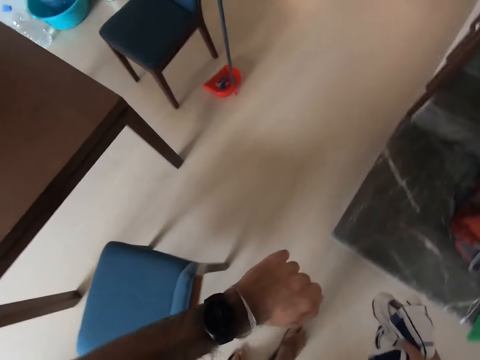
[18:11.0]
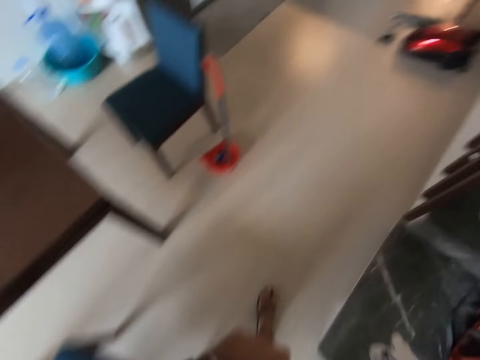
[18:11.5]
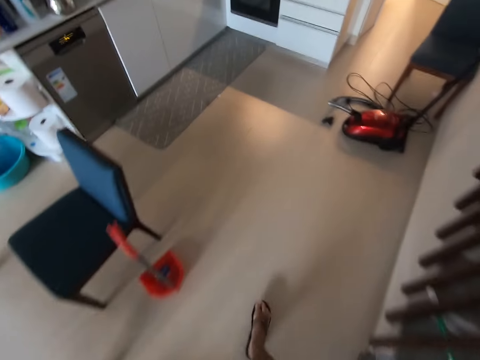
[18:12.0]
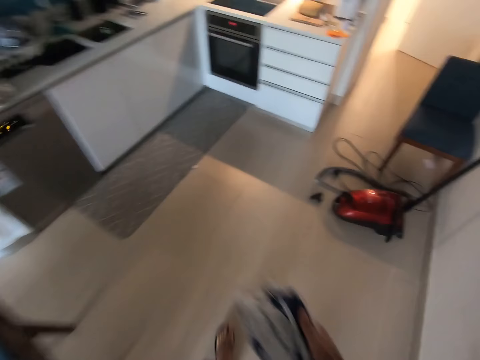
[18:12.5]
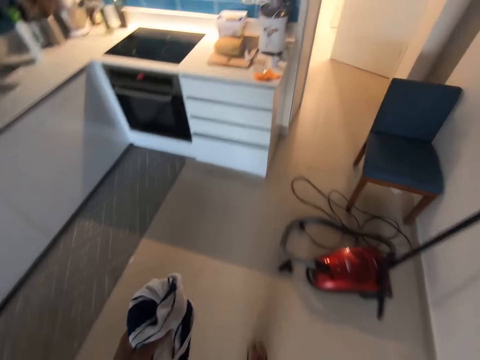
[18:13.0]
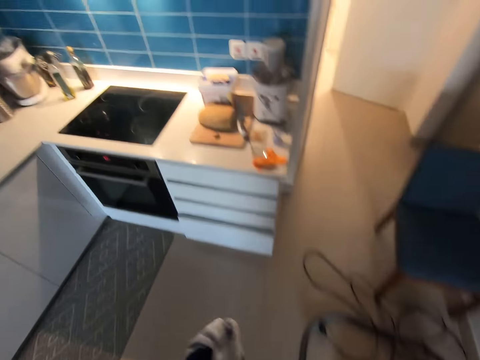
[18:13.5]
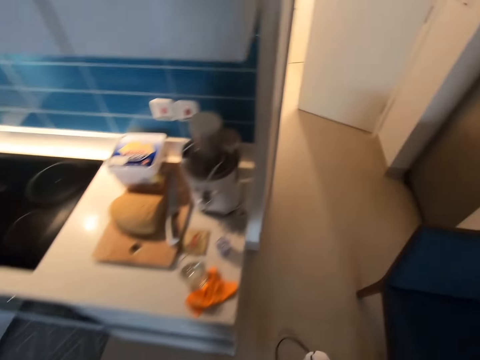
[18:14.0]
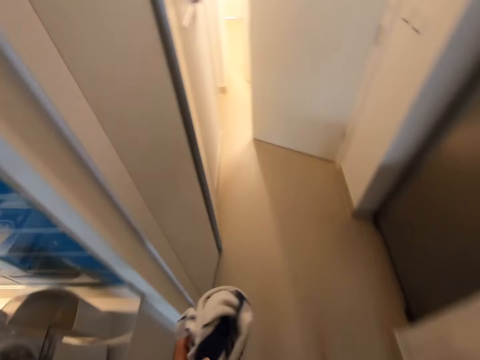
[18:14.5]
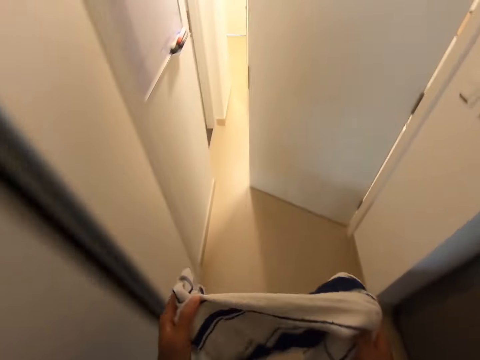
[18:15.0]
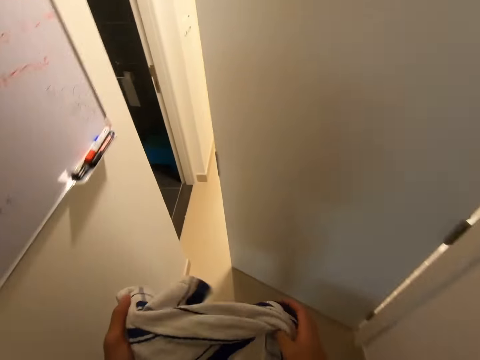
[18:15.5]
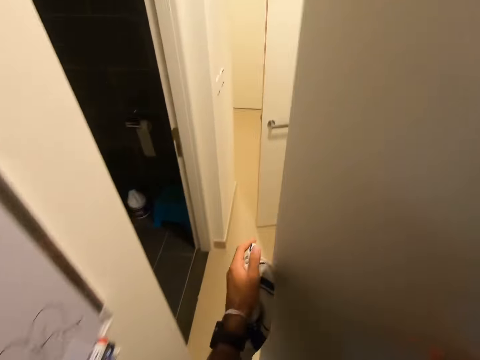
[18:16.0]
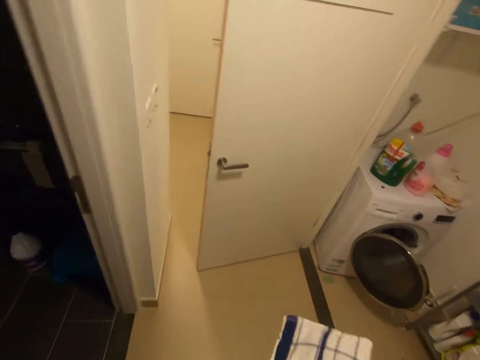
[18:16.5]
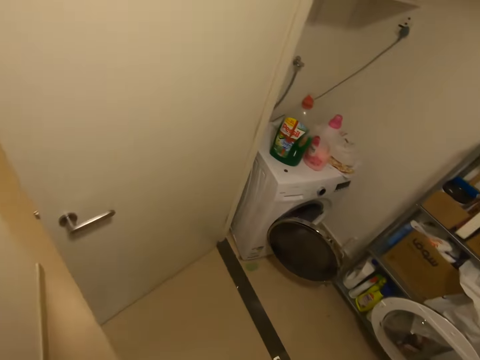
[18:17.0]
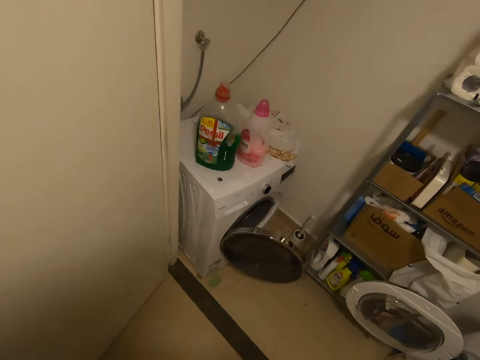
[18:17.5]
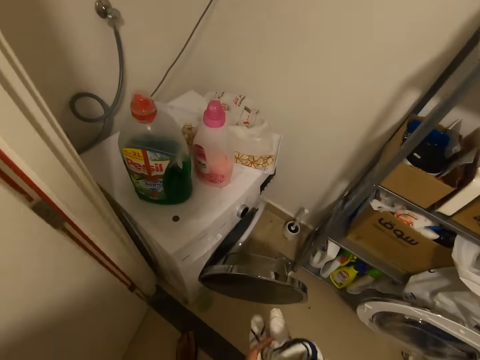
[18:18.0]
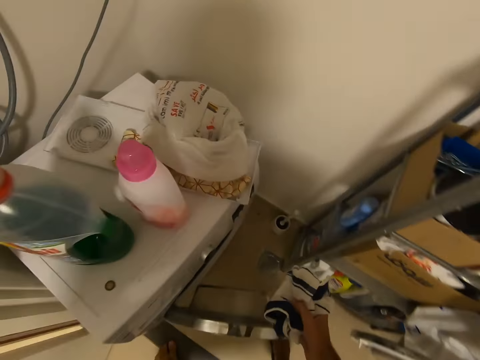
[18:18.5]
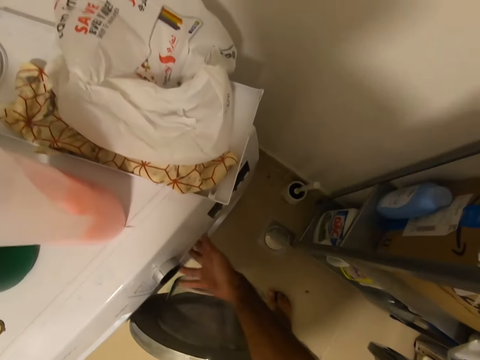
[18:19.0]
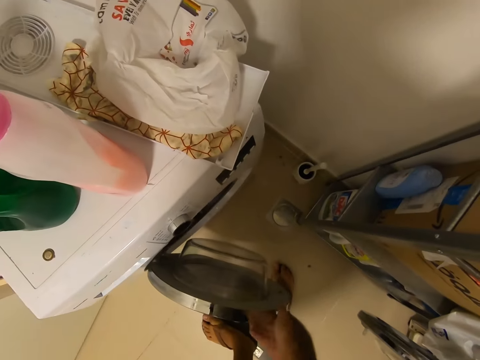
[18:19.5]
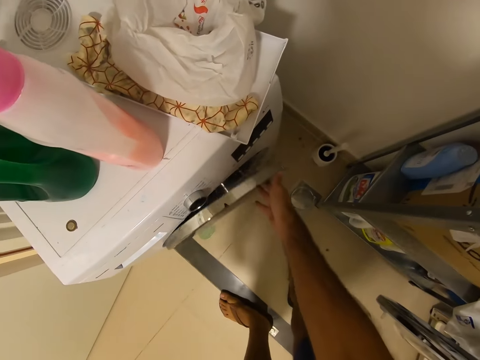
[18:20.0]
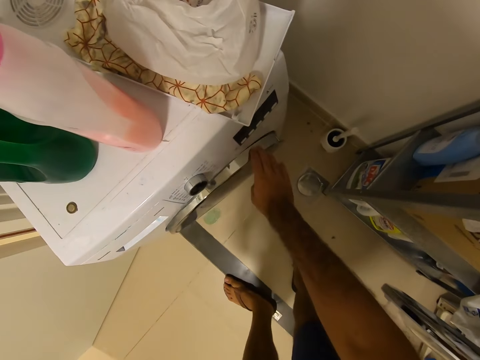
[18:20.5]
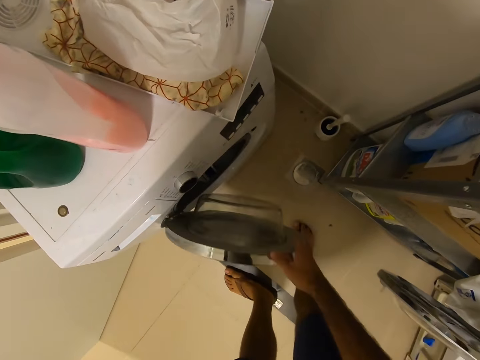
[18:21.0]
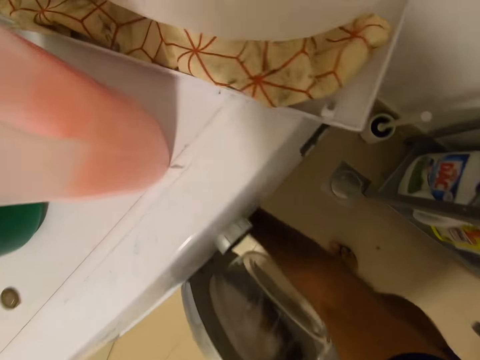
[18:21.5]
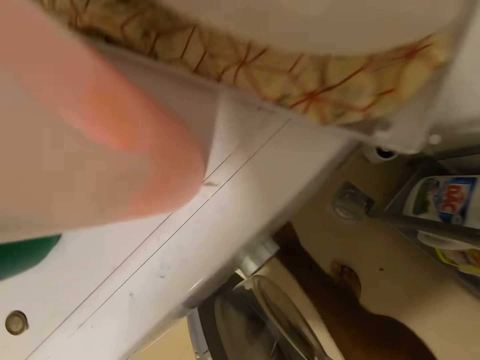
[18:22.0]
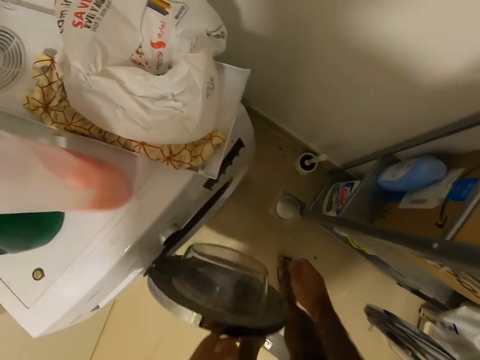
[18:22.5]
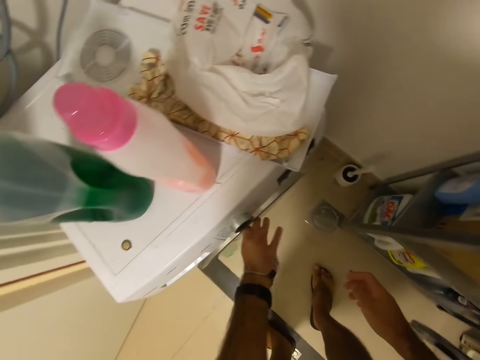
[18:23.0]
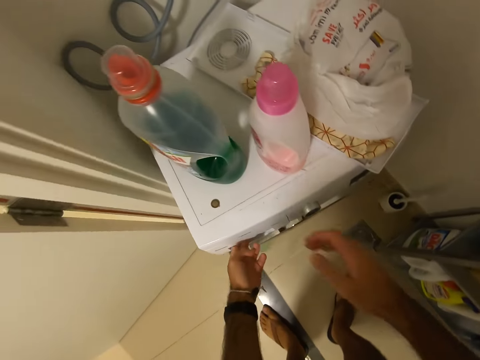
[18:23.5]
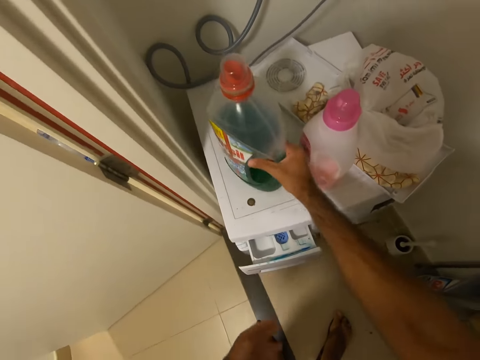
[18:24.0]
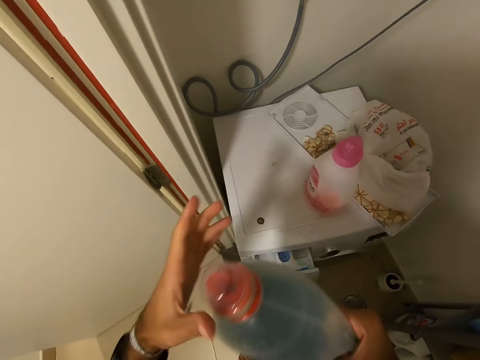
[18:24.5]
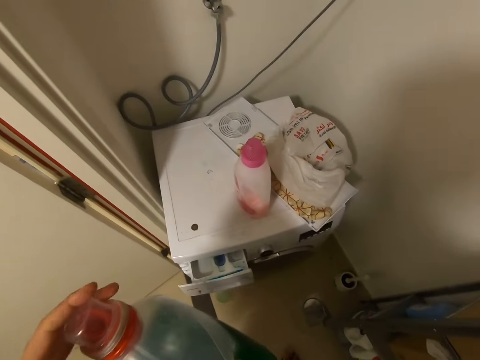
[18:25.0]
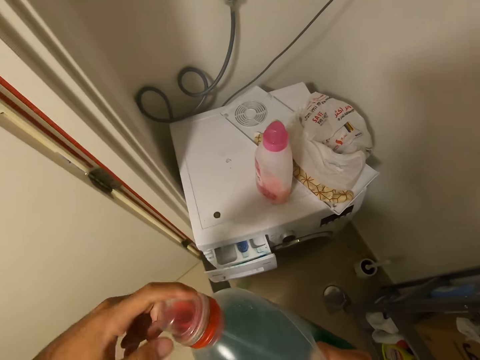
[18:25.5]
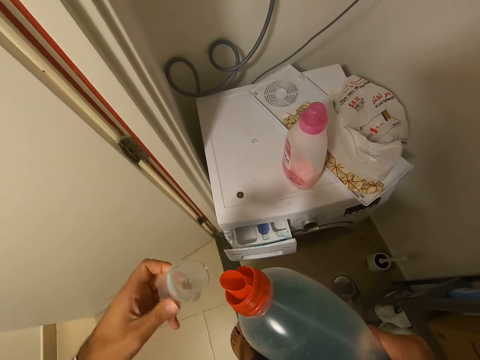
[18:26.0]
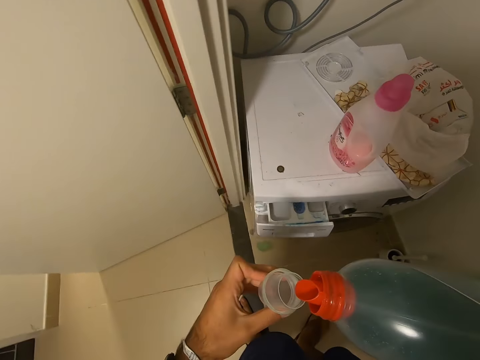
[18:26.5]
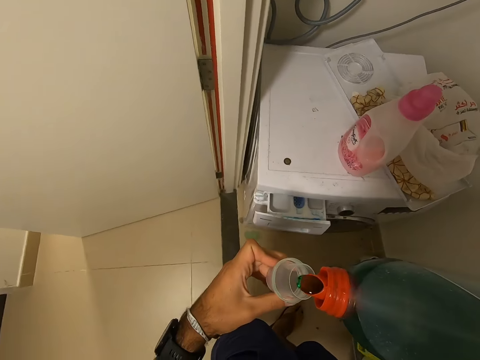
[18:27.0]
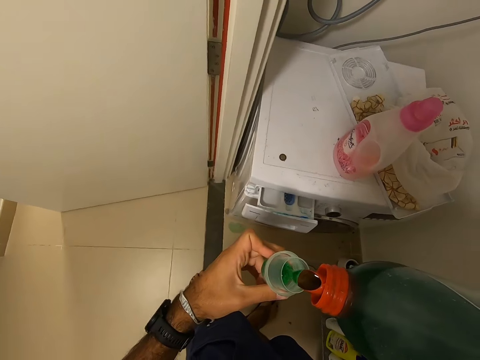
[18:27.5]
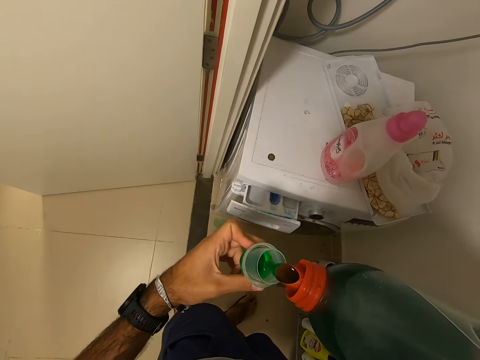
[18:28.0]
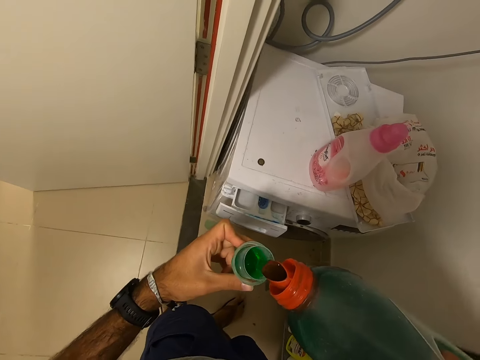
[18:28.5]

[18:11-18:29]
The camera wearer walks on the floor. He stares at his arms. He pushes the door. He throws the kitchen napkin in the washing machine. He closes the washing machine door. He opens the washing machine door. He puts his hand in the washing machine. He closes the washing machine door. He opens the detergent drawer. He picks up the detergent bottle. He opens the detergent bottle top. He pours the detergent in the bottle top and measures the soap with the cap.

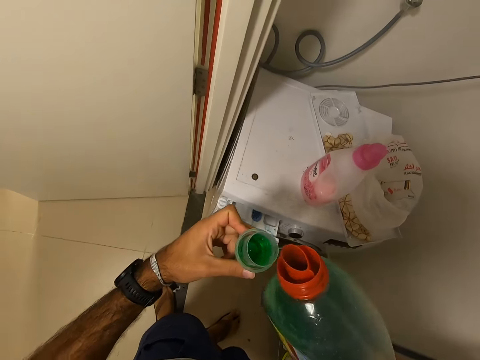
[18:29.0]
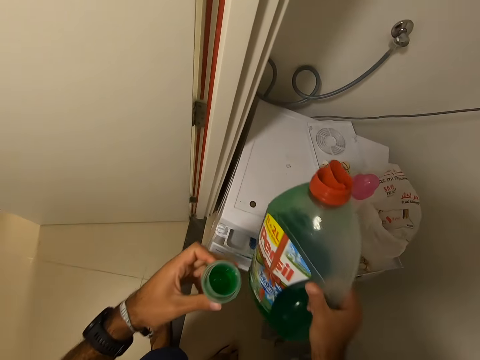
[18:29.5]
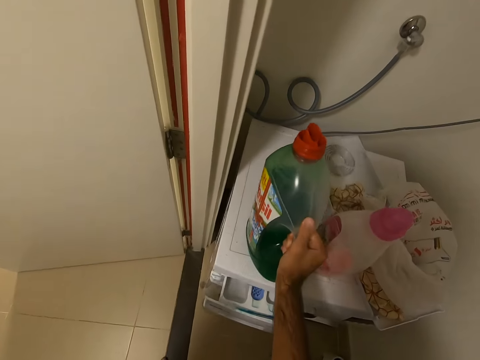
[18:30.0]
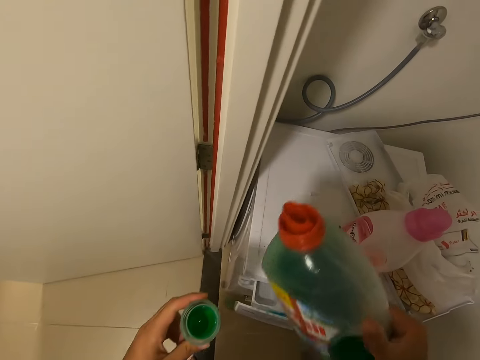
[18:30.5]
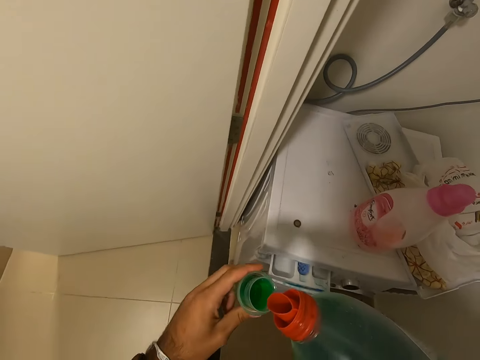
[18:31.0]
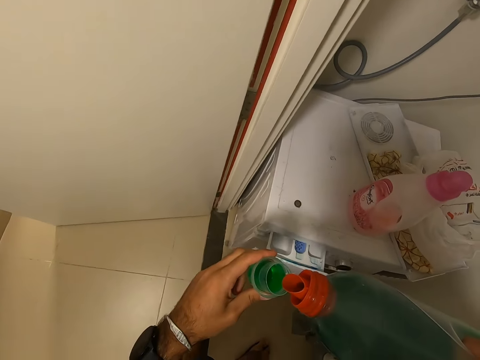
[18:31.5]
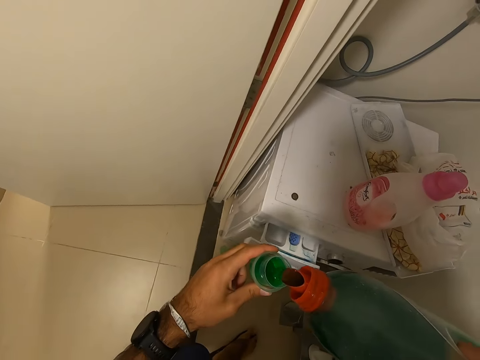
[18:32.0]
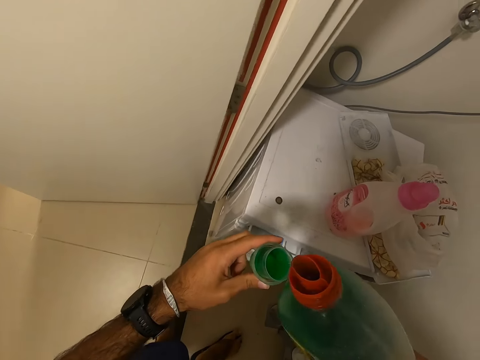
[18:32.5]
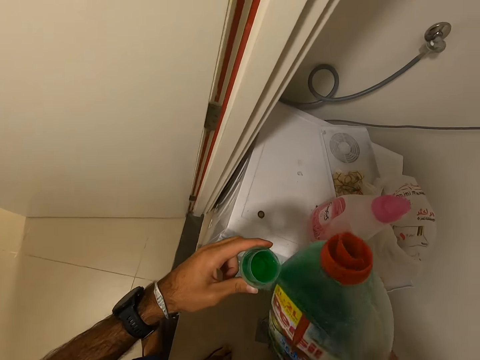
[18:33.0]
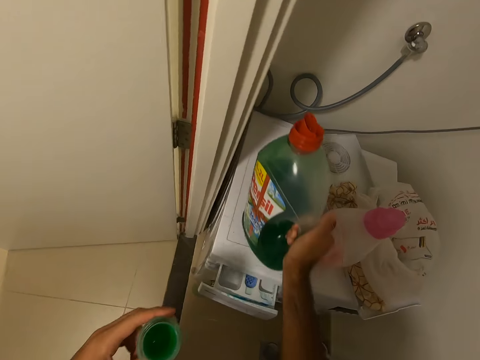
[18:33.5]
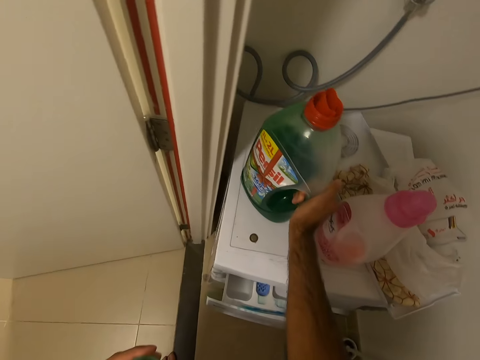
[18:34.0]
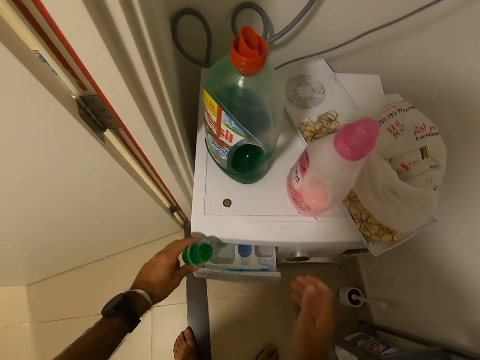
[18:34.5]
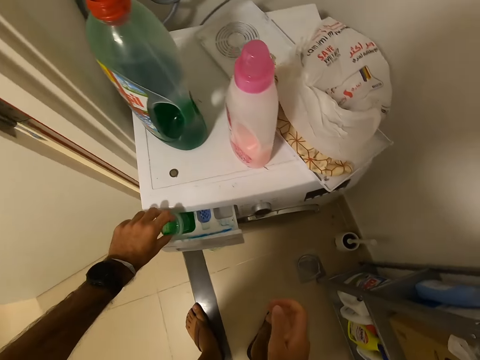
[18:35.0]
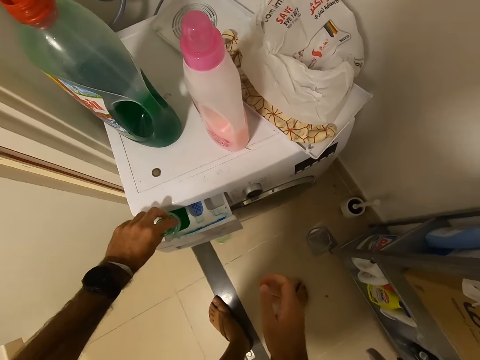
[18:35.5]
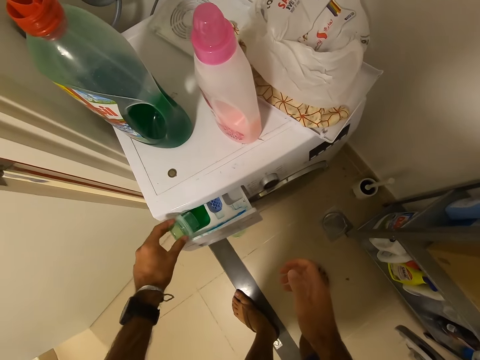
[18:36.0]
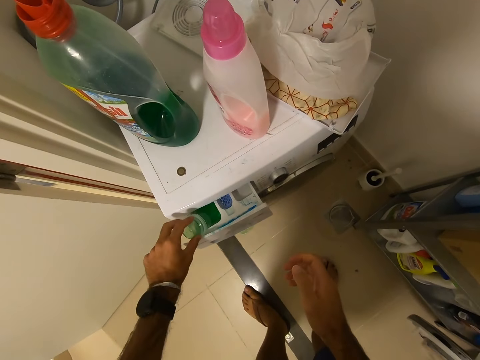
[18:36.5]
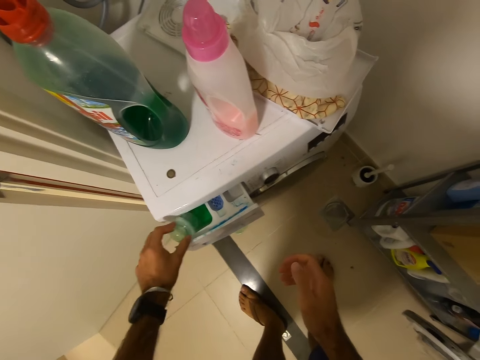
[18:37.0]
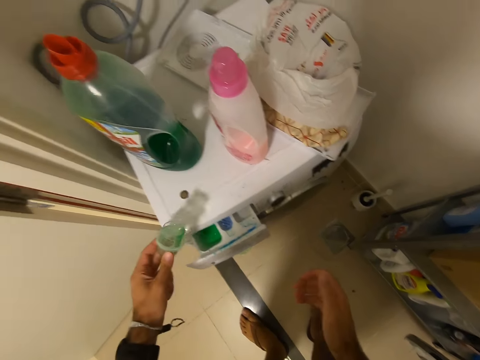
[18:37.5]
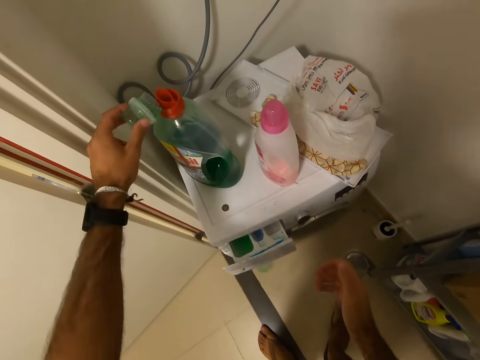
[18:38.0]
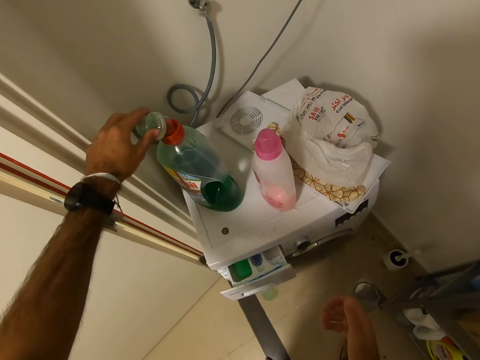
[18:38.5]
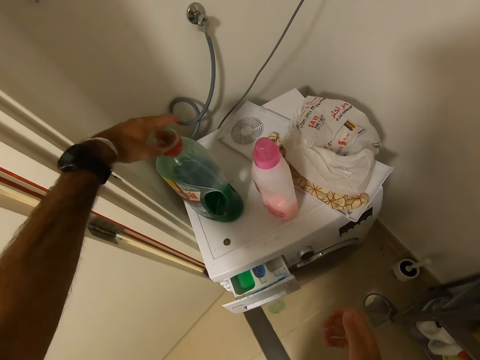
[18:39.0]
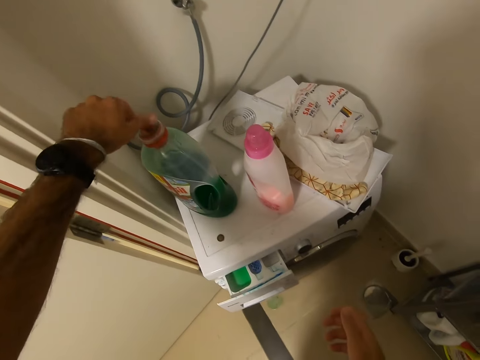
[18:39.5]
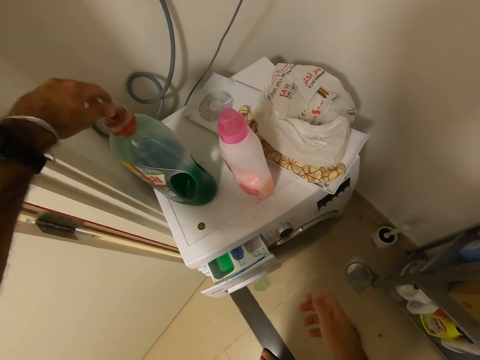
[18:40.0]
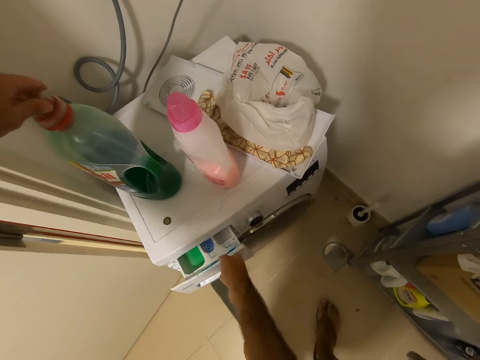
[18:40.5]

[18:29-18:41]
The camera wearer places the detergent bottle on the washing machine. They pour the detergent in the bottle top. They place the detergent bottle on the washing machine. They pour the detergent in the detergent drawer. They hit the bottle top on the drawer. They cork the detergent bottle.
